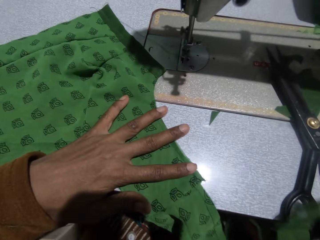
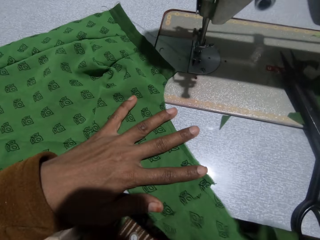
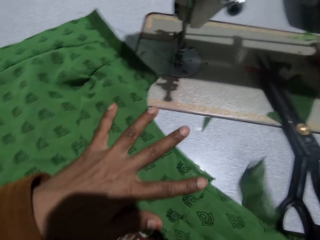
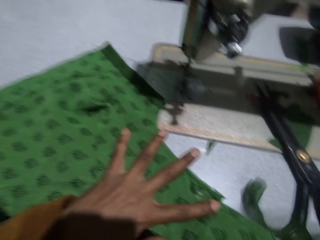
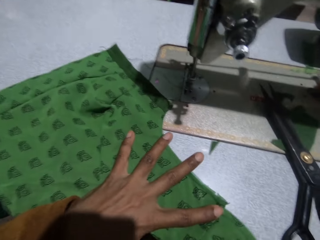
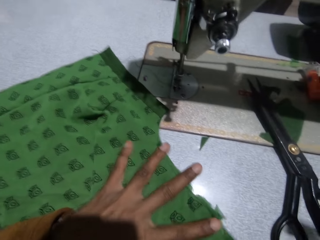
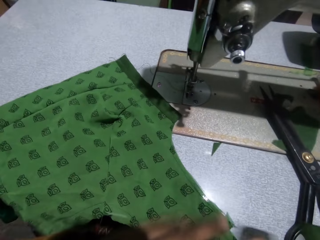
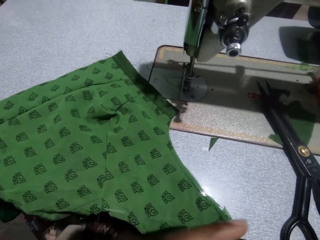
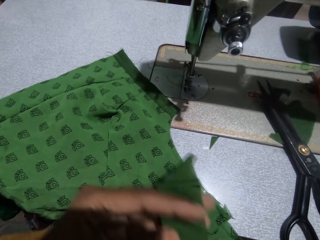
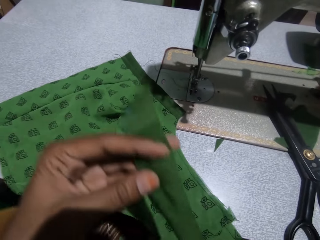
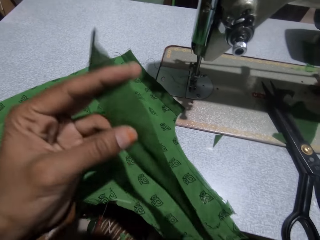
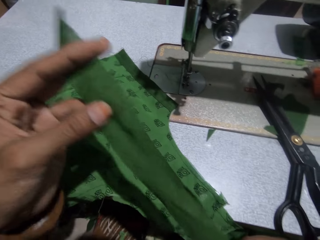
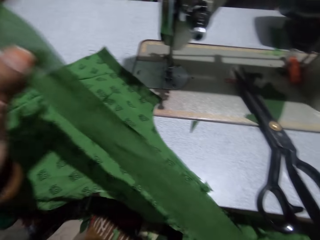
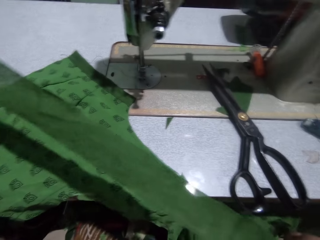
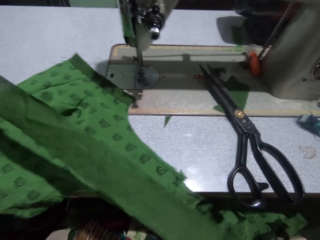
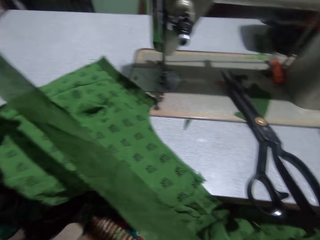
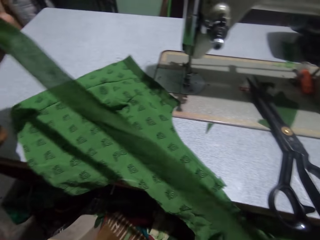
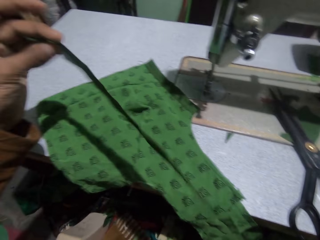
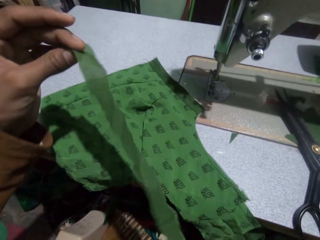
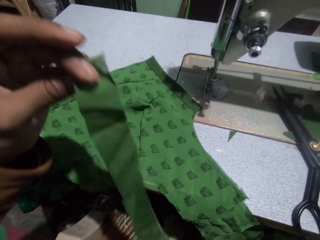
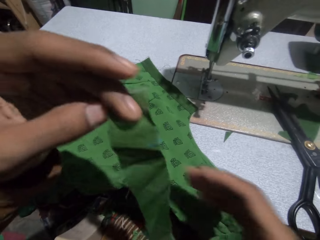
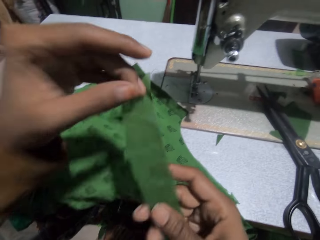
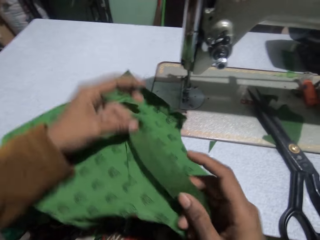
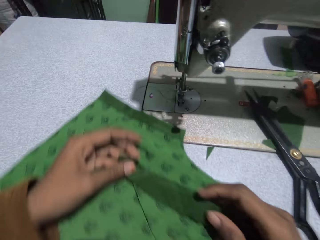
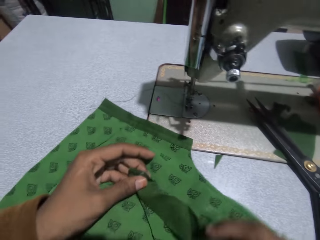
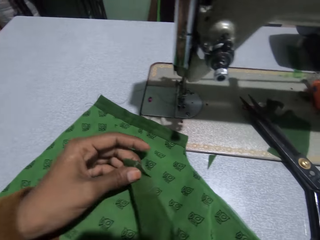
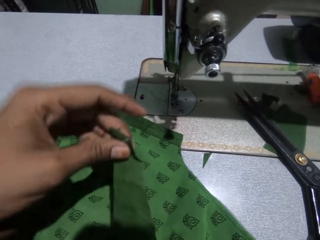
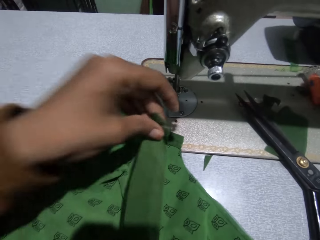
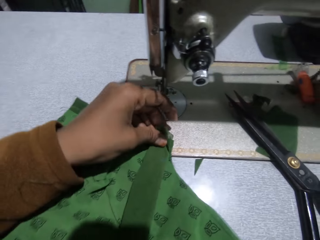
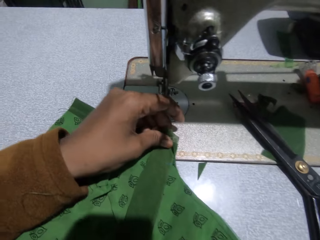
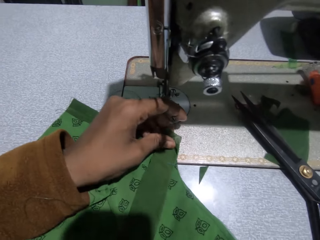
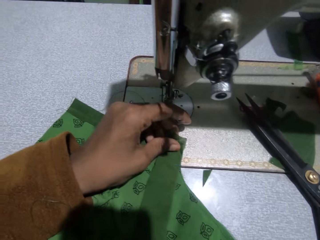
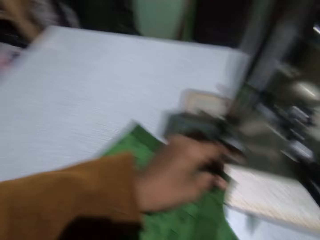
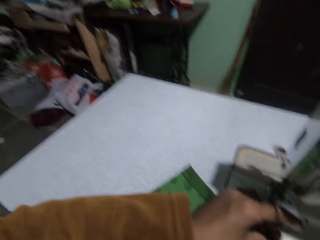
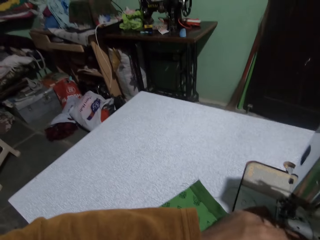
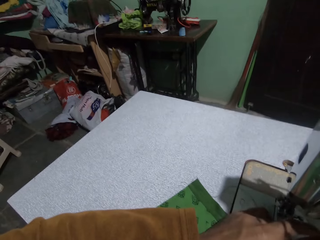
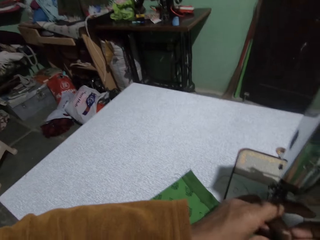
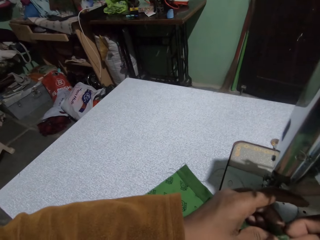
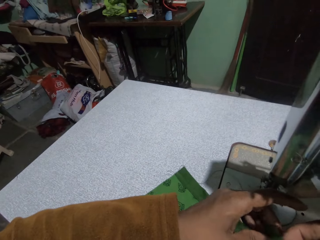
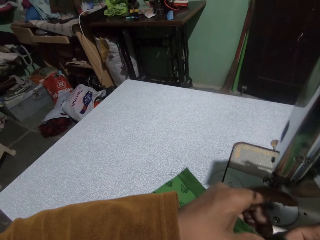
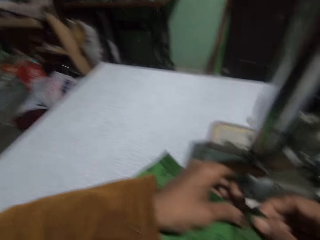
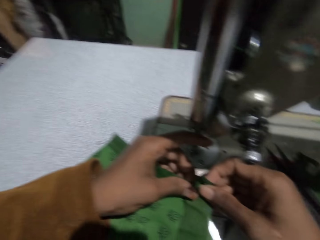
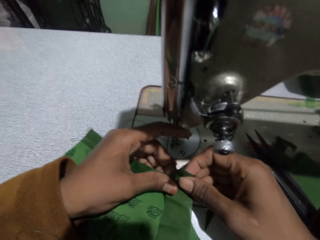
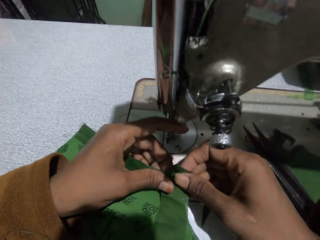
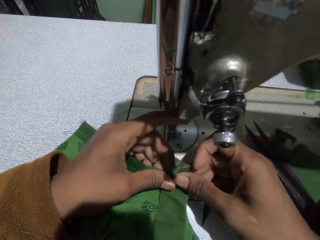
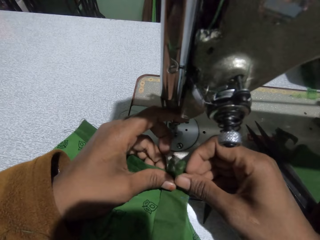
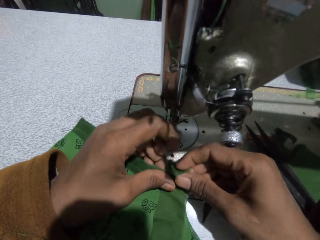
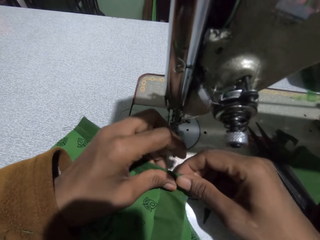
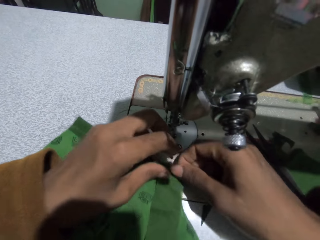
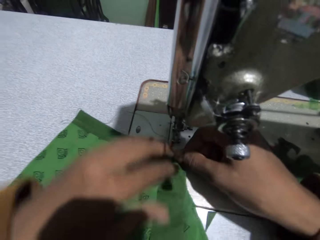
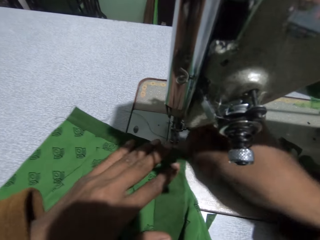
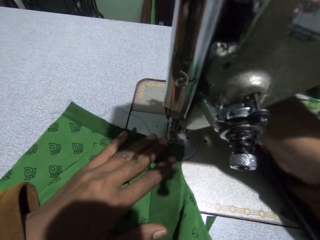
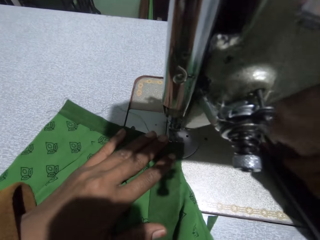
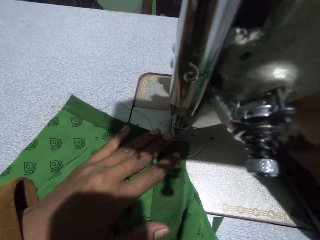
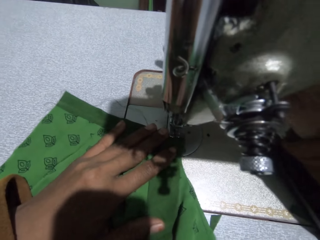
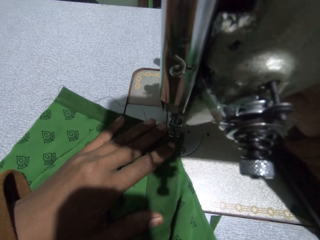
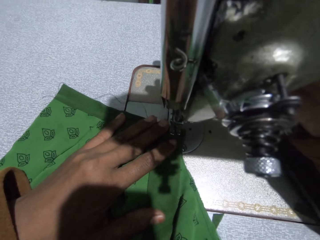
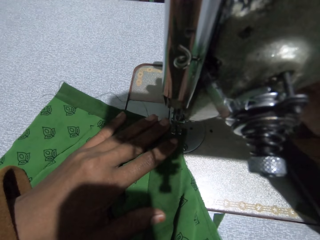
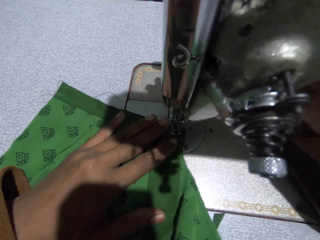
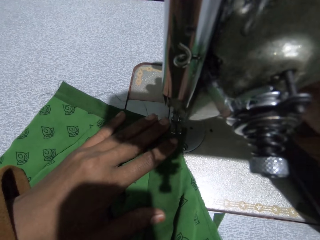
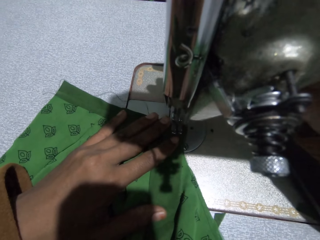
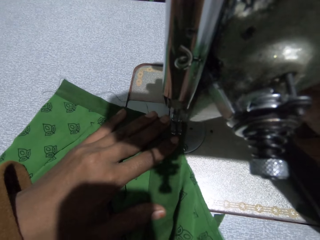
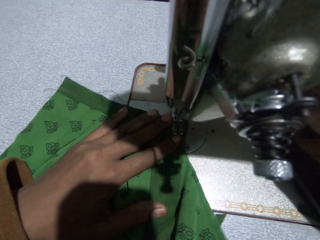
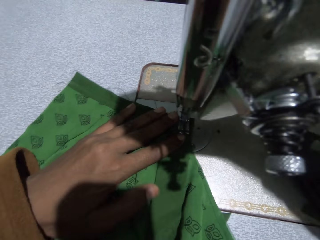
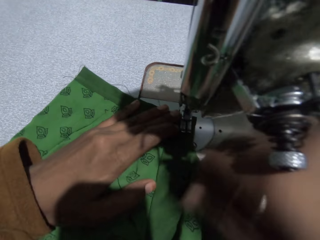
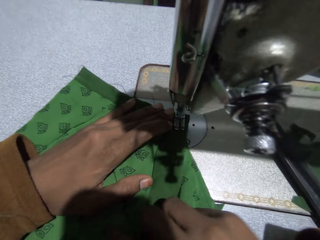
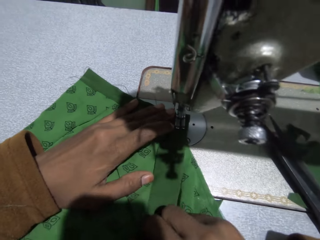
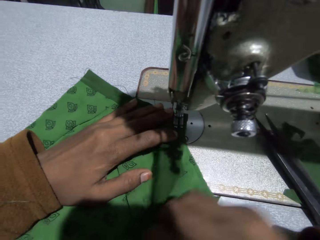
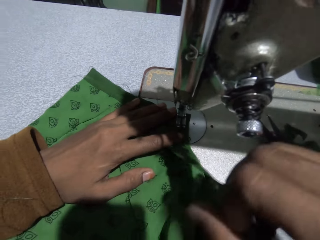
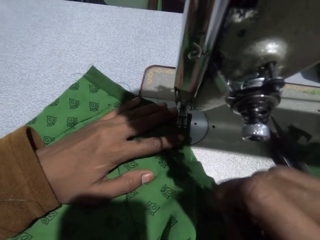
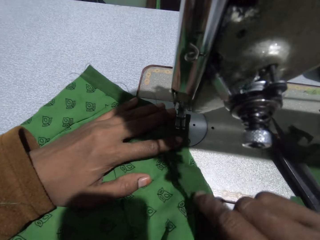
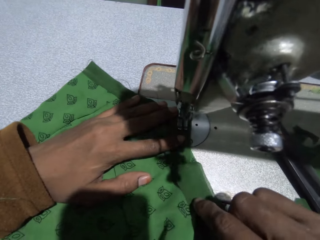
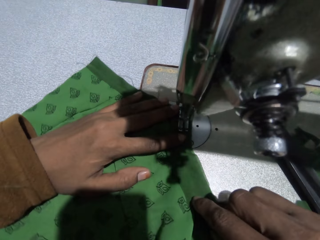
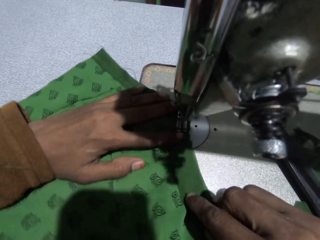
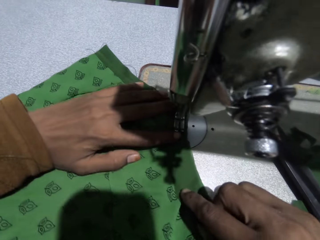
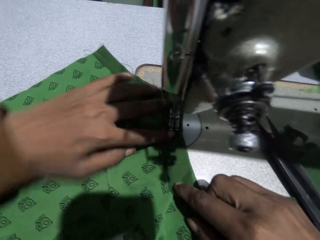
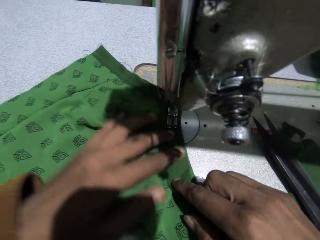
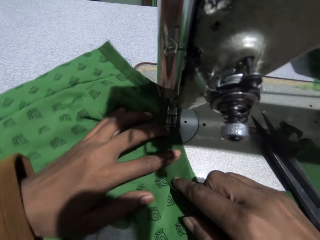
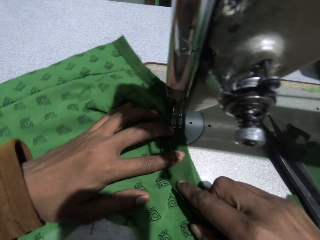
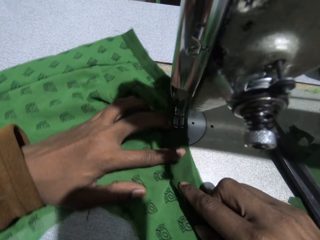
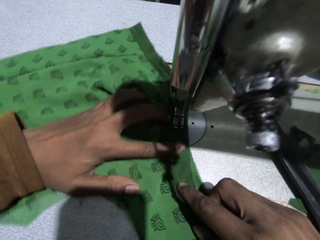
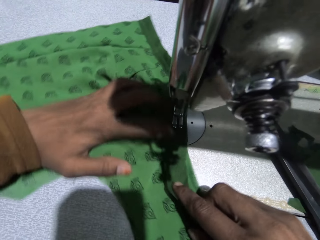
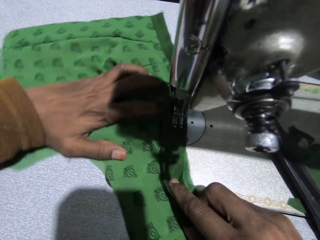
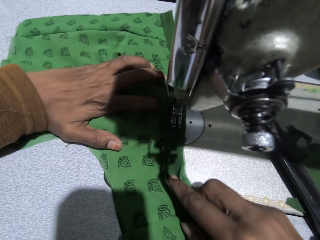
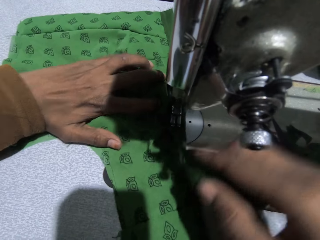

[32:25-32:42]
The camera wearer adjusts the pieces in her hand. She fixes the pieces on the cloth on the sewing machine. She adjusts the presser bar handle on the sewing machine with her right hand. She sews the cloth with the sewing machine.

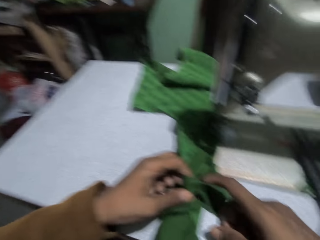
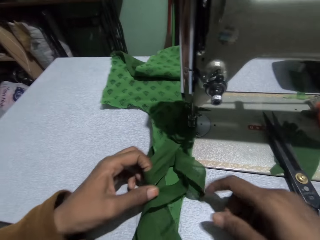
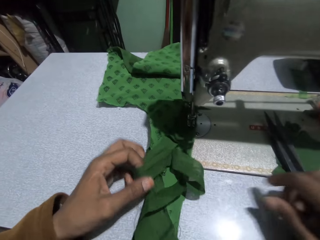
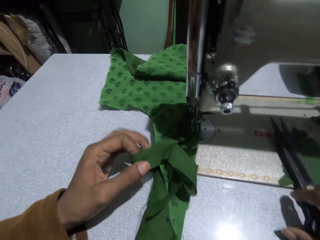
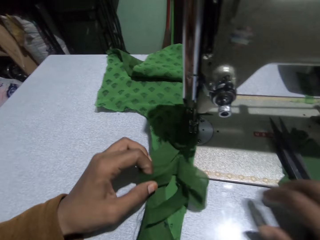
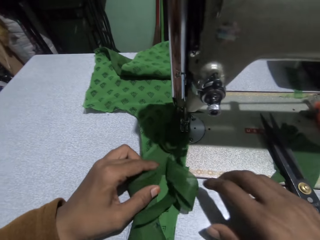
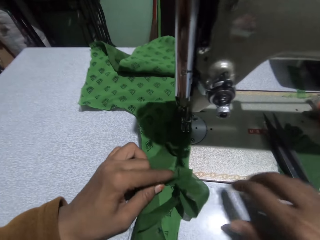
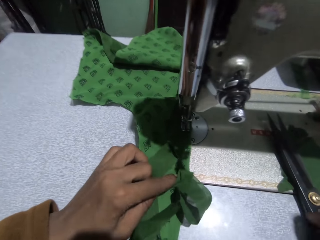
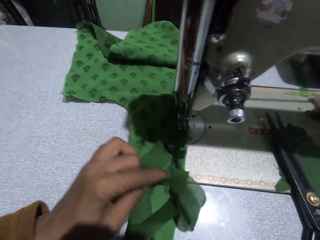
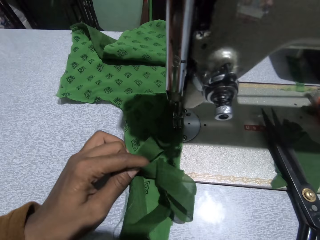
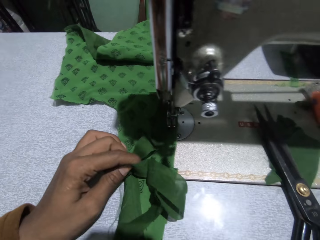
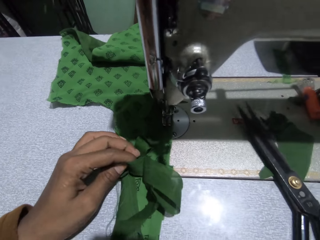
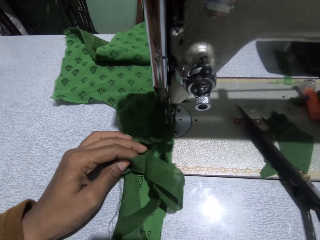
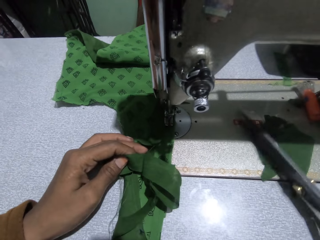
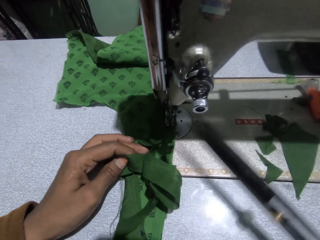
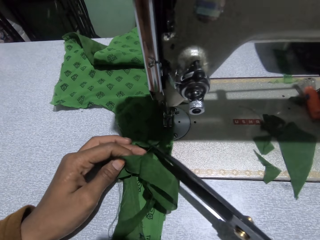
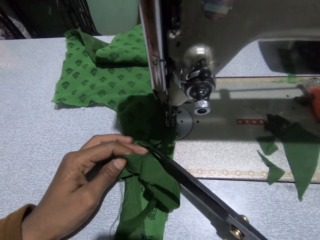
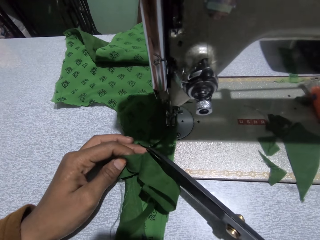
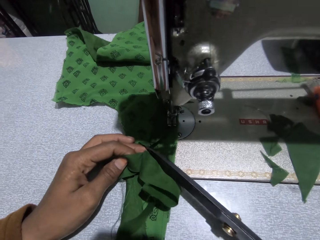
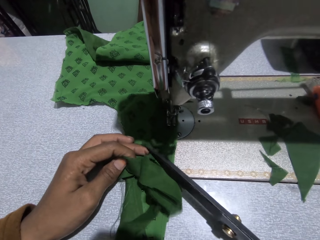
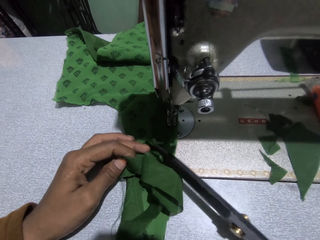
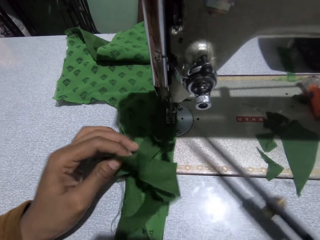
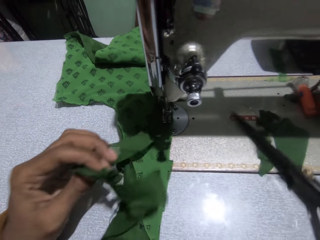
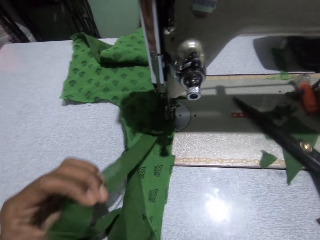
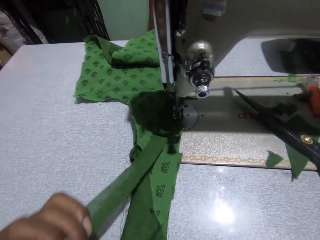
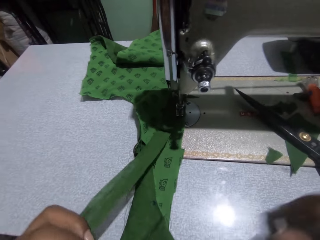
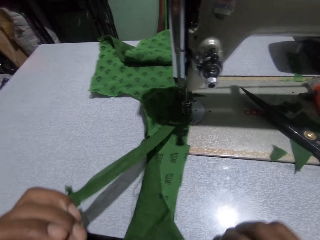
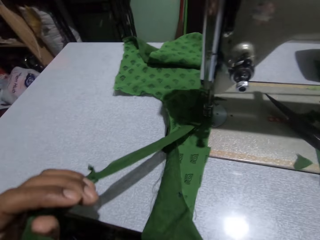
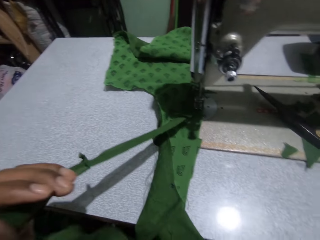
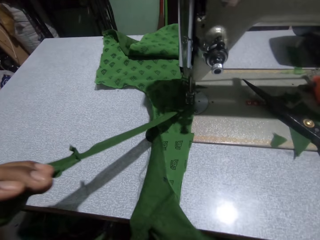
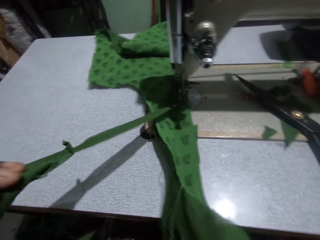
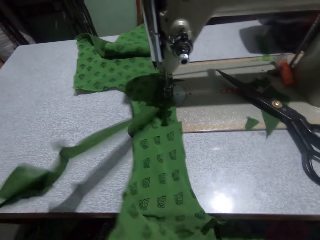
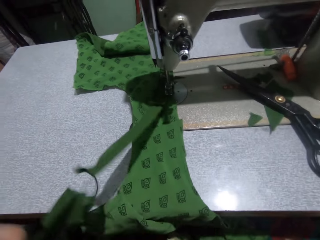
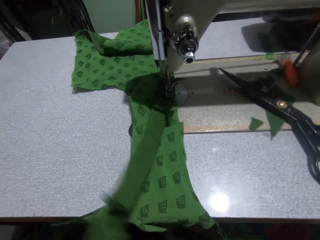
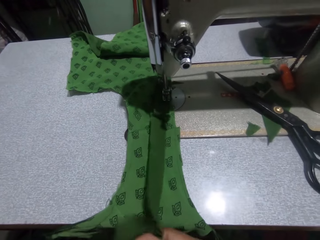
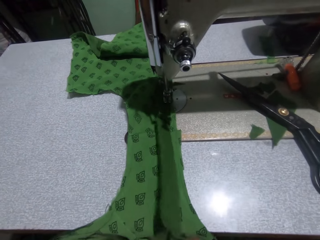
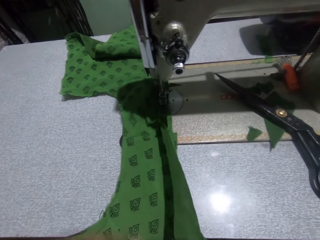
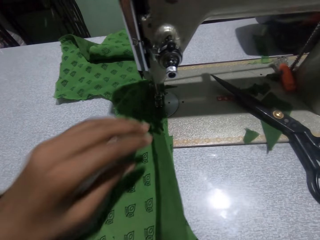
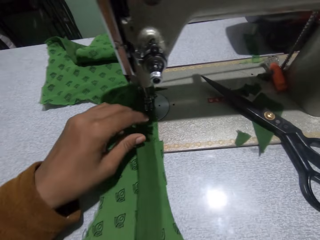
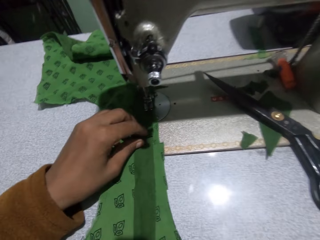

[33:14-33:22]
The camera wearer picks up the scissors on the sewing machine with her right hand. She cuts the thread with the scissors in her right hand. She puts the scissors on the machine. She adjusts the pieces of cloth.
